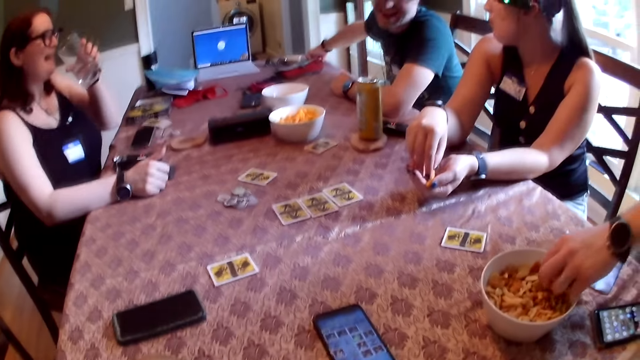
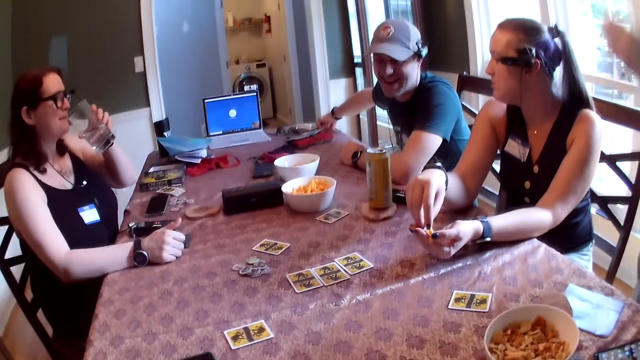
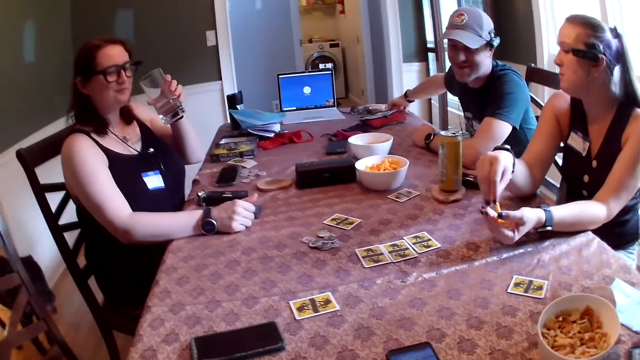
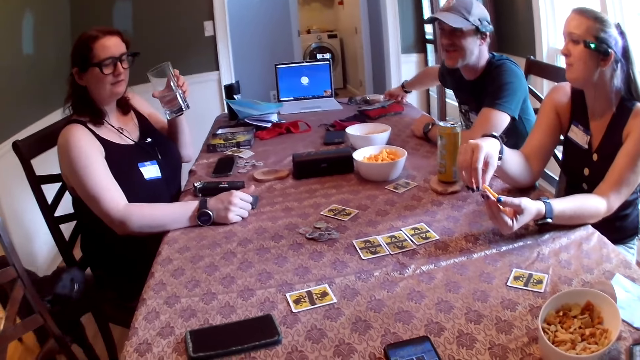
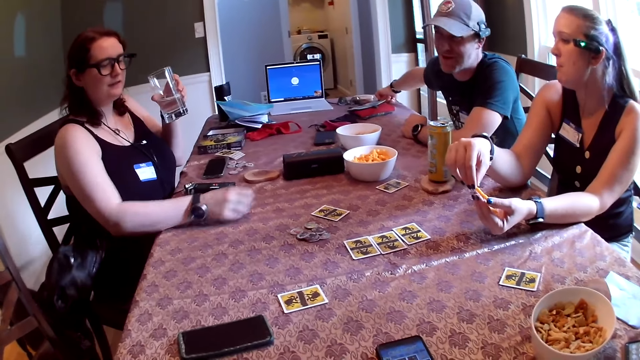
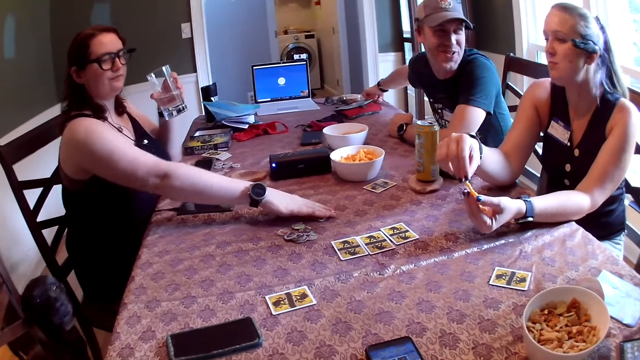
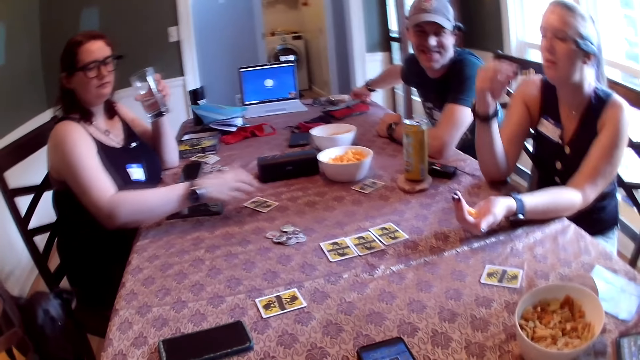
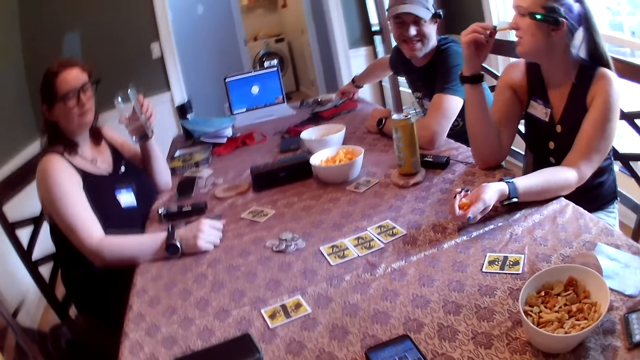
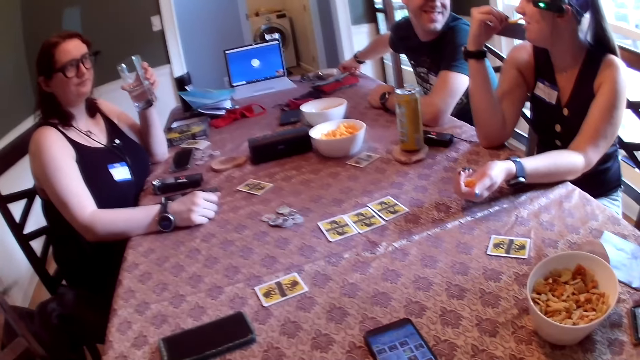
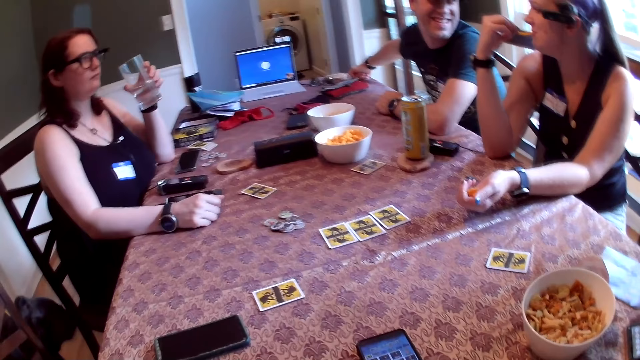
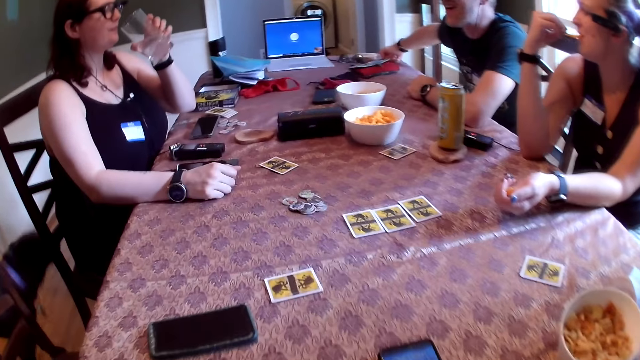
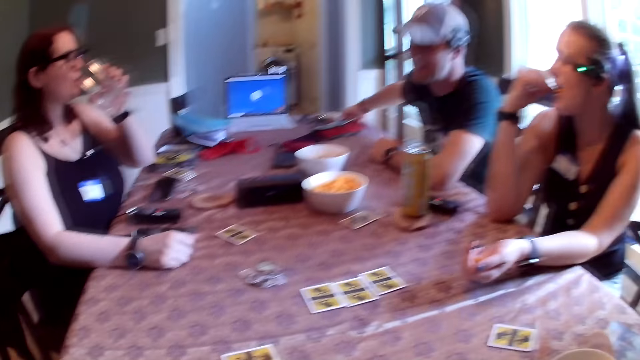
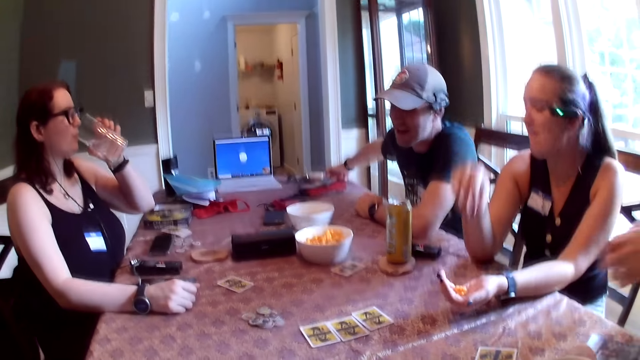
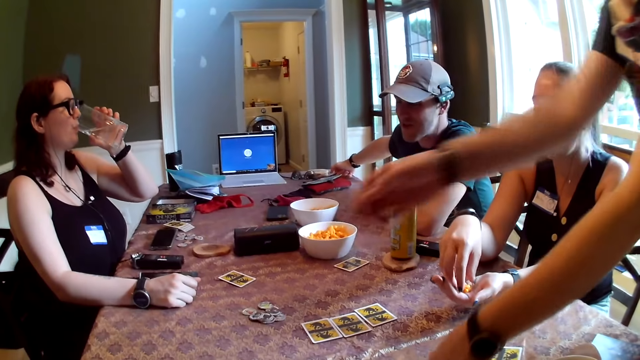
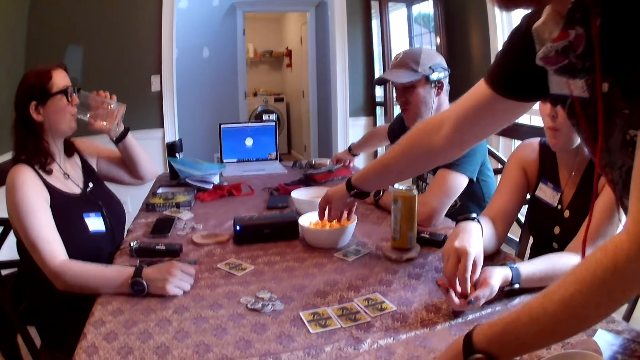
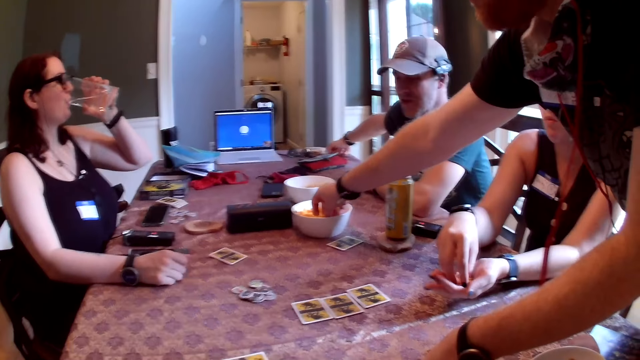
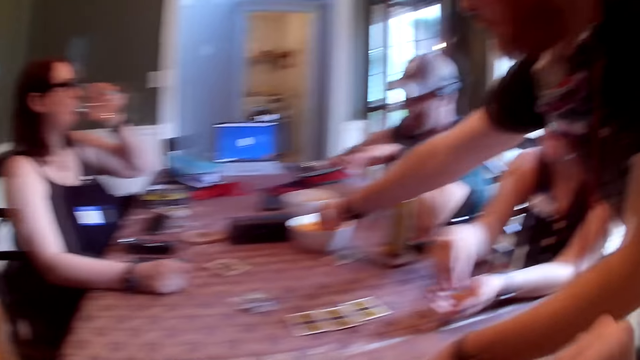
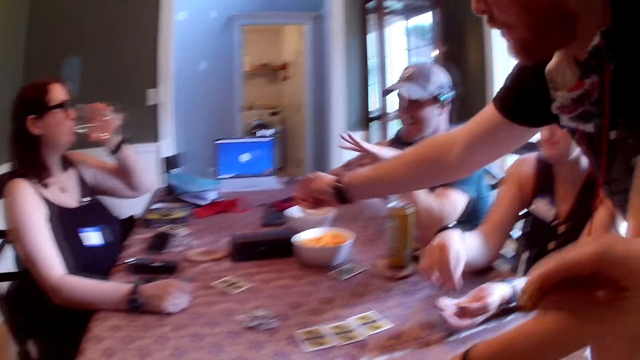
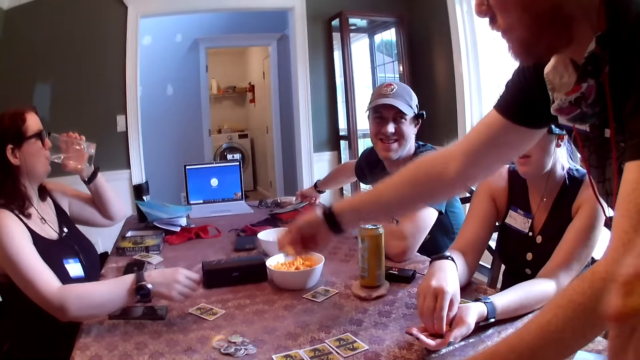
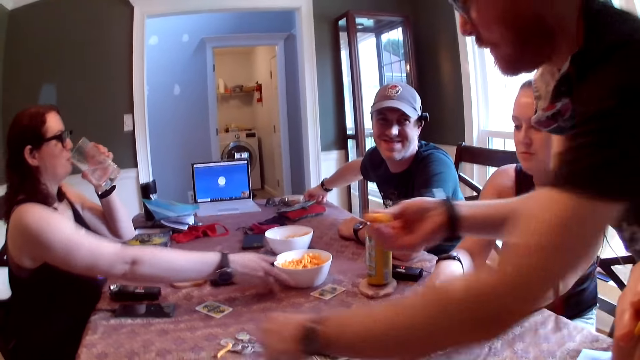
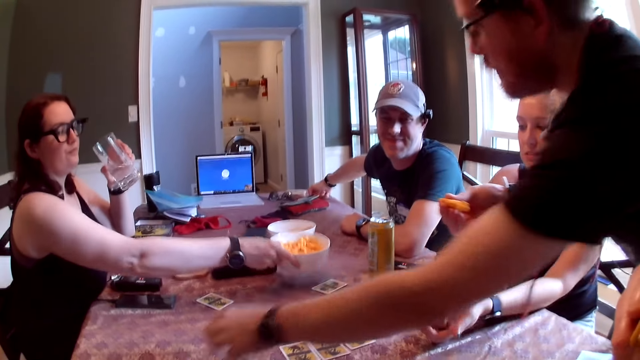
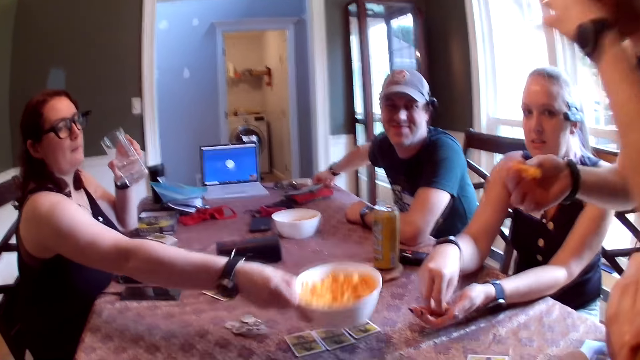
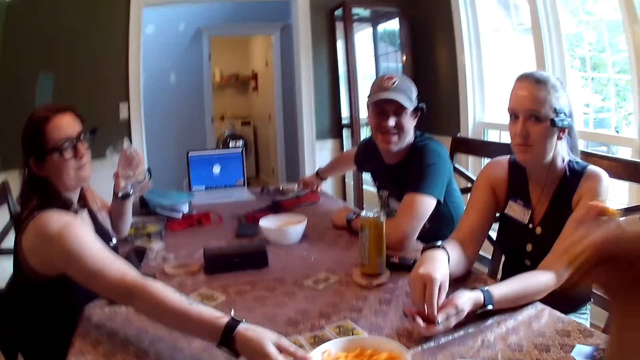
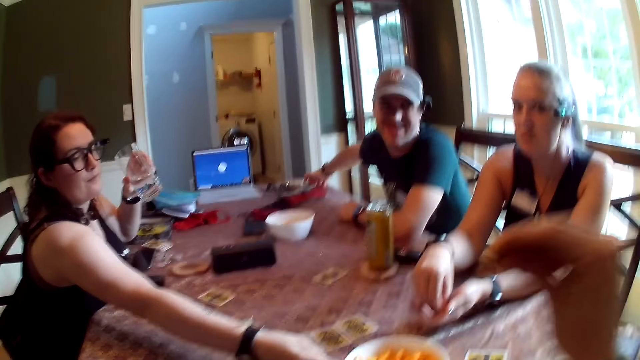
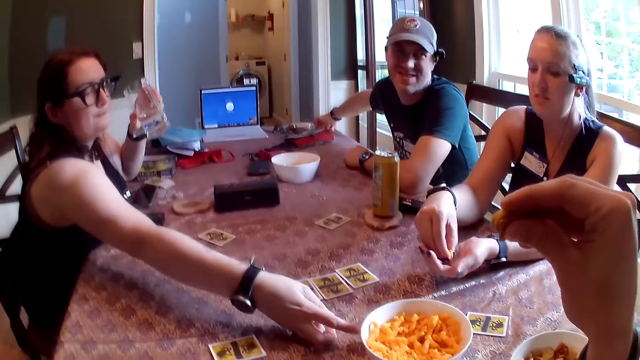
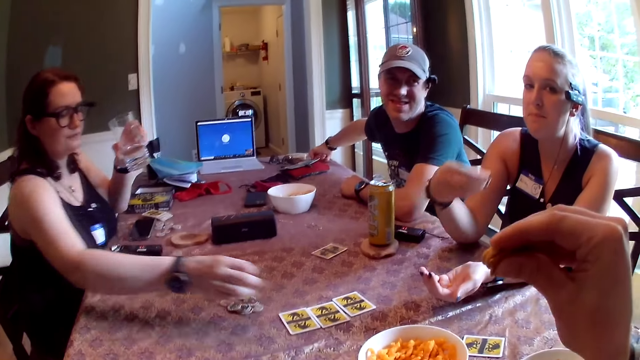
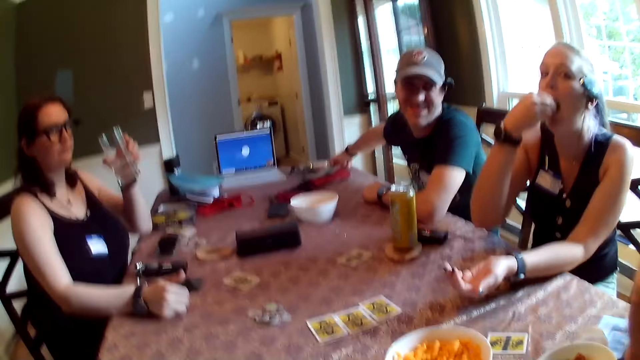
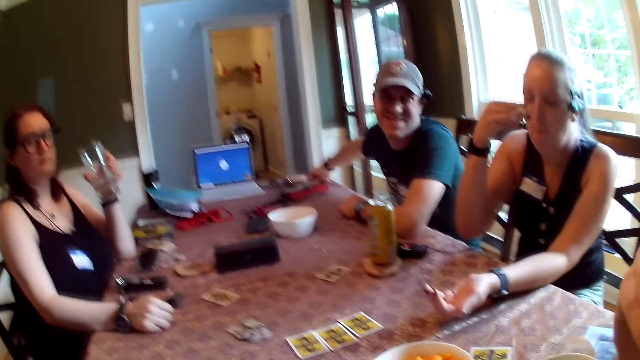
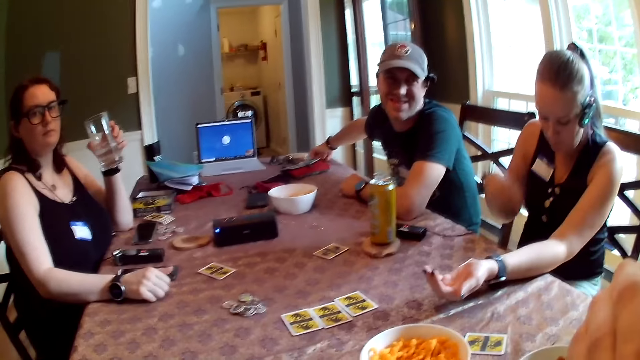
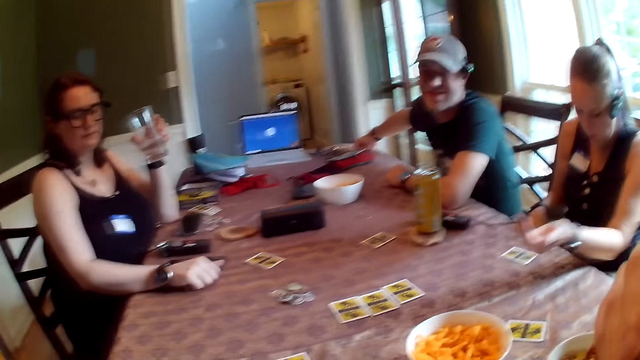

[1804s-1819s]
A man picks up snacks from a bowl with his left hand. A lady holds a glass with the left hand. The lady moves a playing card on the table with her right hand. She drinks from the cup in her left hand. The camera wearer looks around in the room. The man picks up snacks from the bowl with his right hand. The camera wearer gestures with the right hand. The lady picks up the bowl with her right hand from the table. She drops the bowl on the table with her right hand. The camera wearer gestures with the right hand.

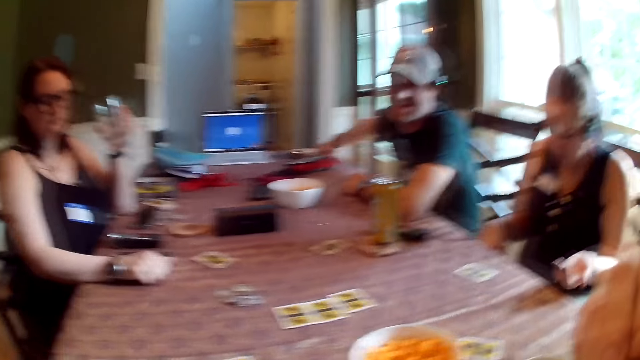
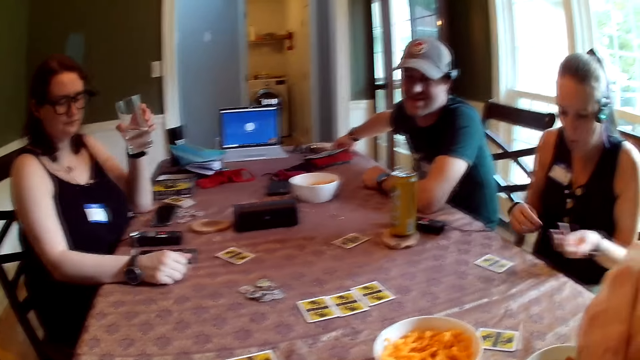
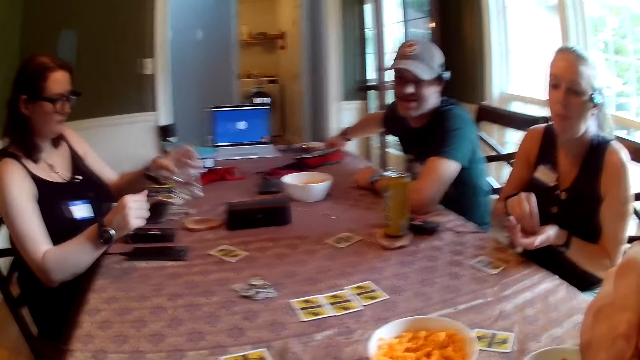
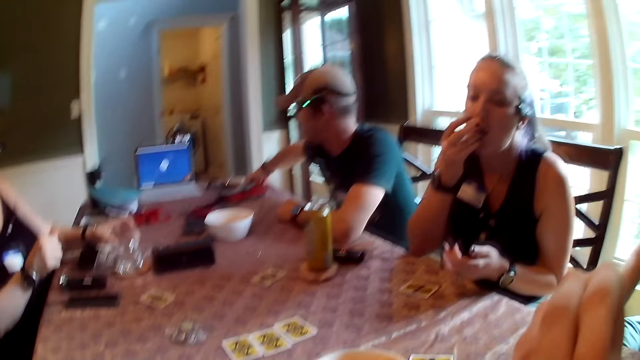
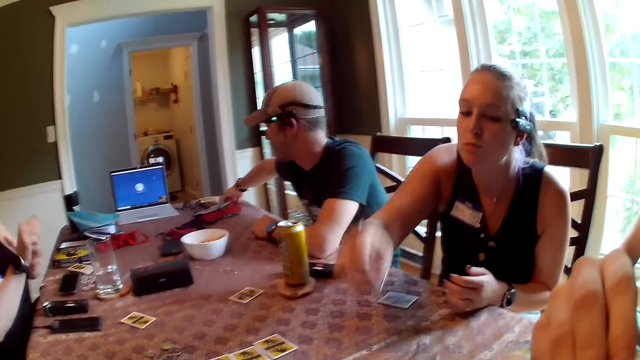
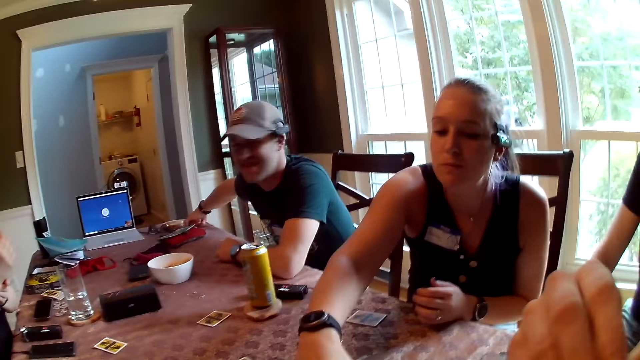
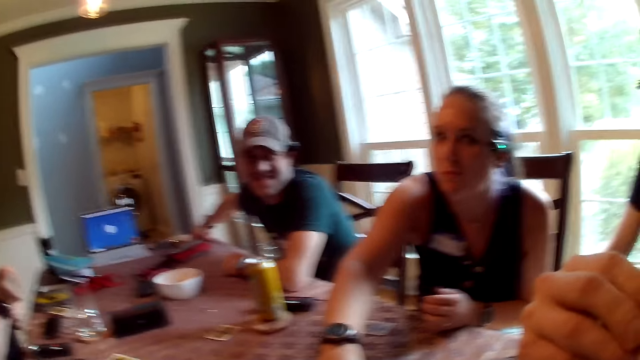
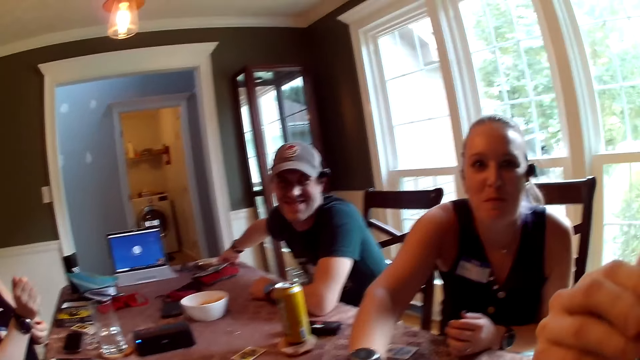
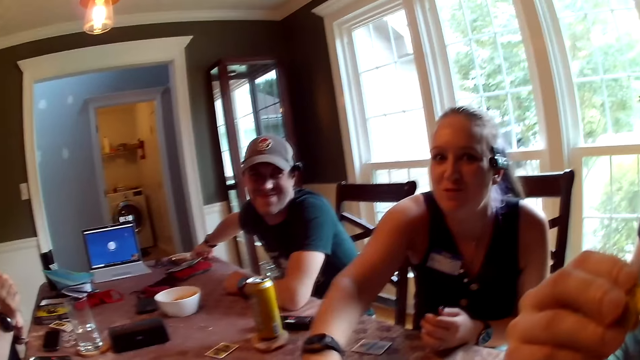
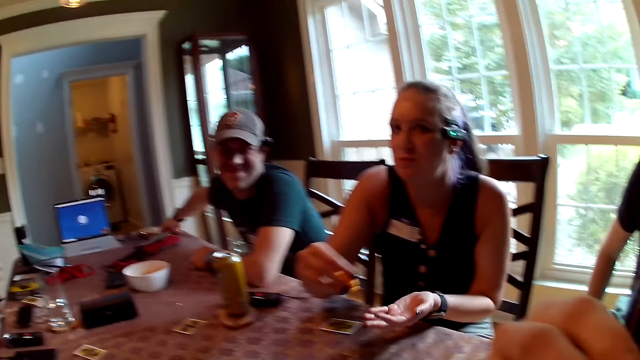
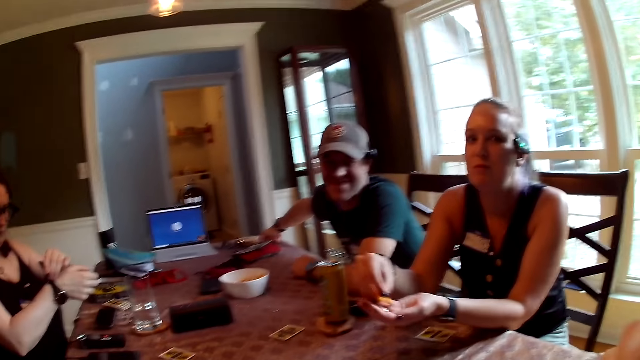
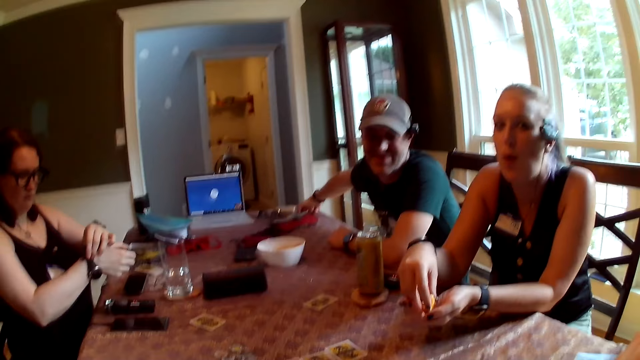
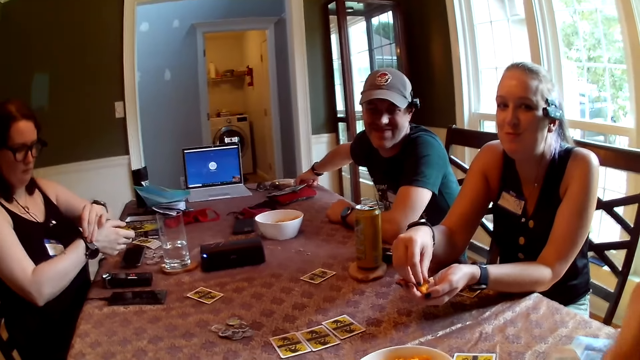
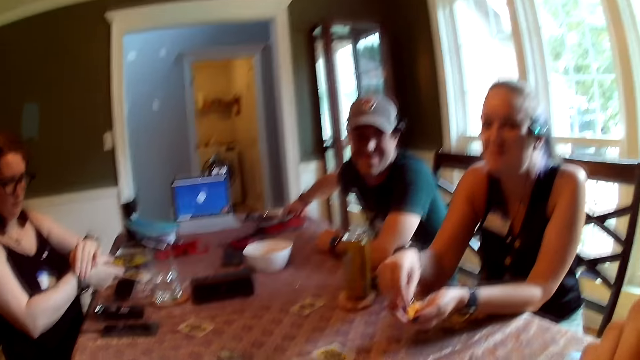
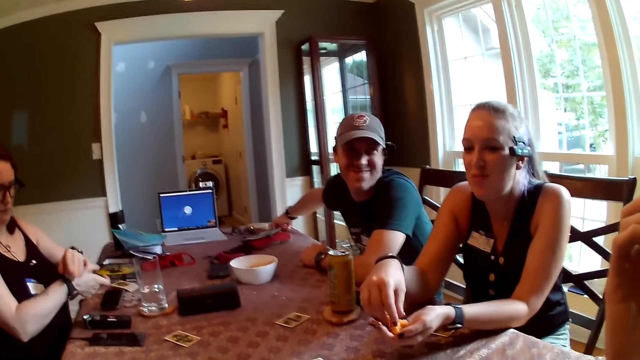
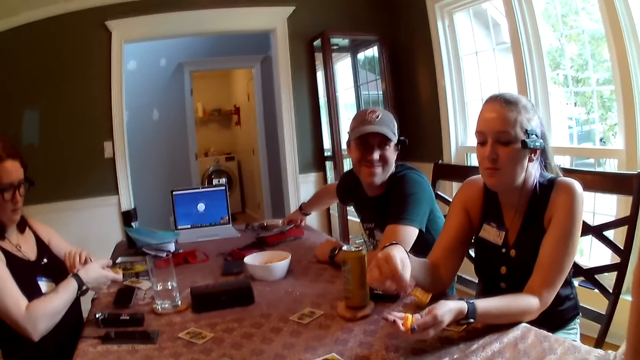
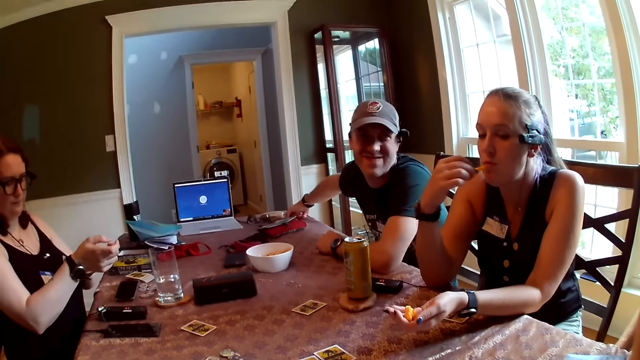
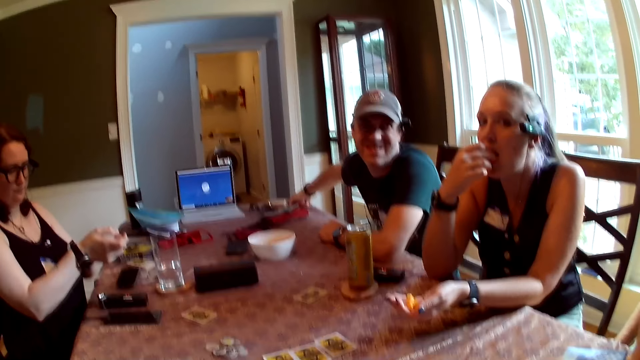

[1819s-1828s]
A woman drops a cup on the table with her left hand. Another woman picks a snack from a bowl with her right hand. The first woman adjusts her wrist watch with the left hand. The camera wearer moves a hand on the table. The other woman eats potato chips with the right hand.
